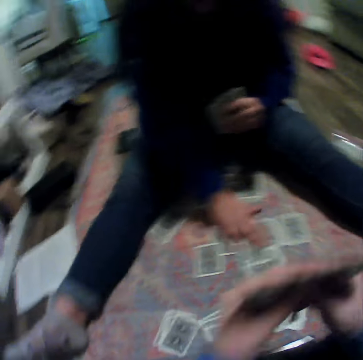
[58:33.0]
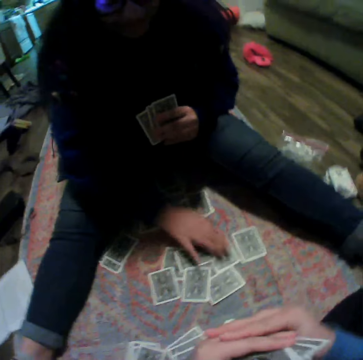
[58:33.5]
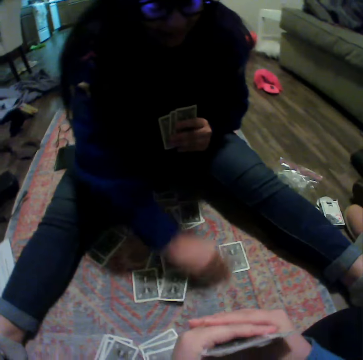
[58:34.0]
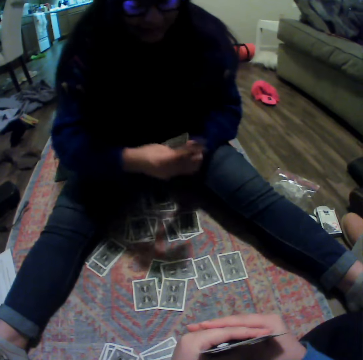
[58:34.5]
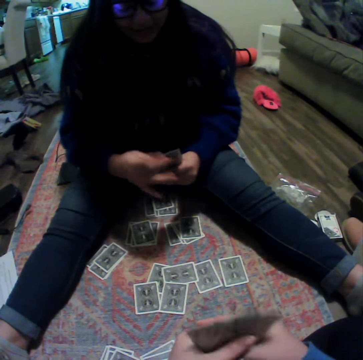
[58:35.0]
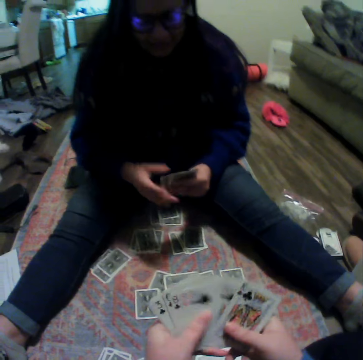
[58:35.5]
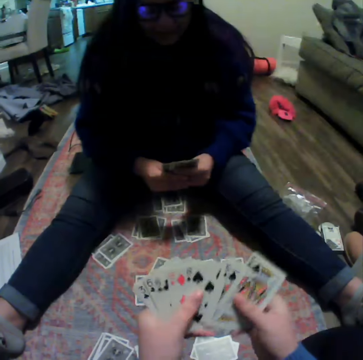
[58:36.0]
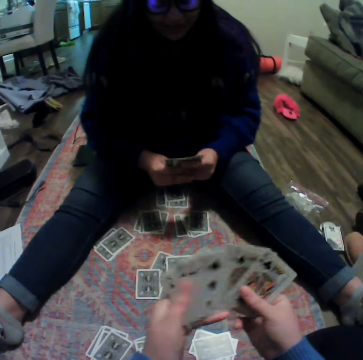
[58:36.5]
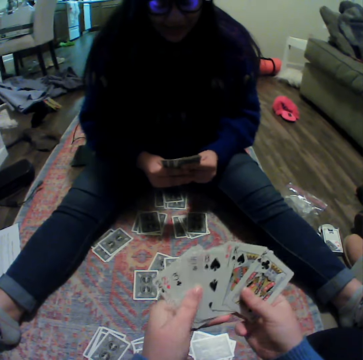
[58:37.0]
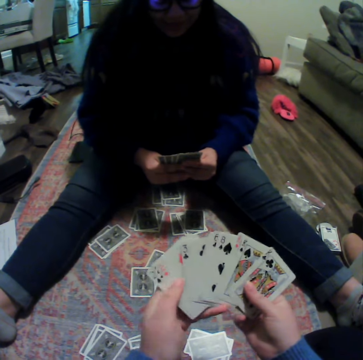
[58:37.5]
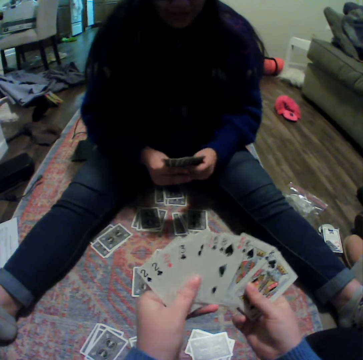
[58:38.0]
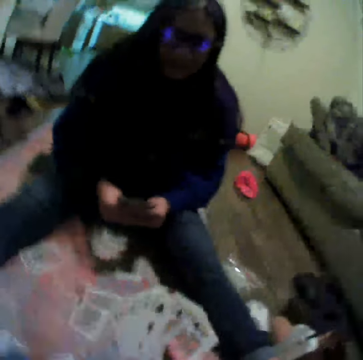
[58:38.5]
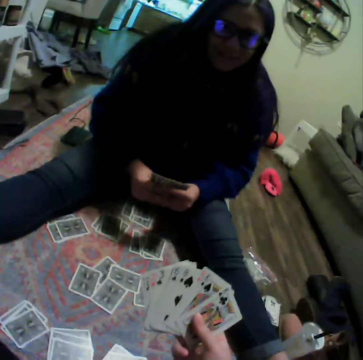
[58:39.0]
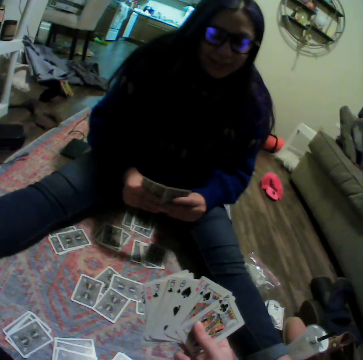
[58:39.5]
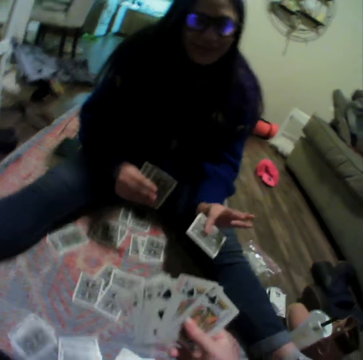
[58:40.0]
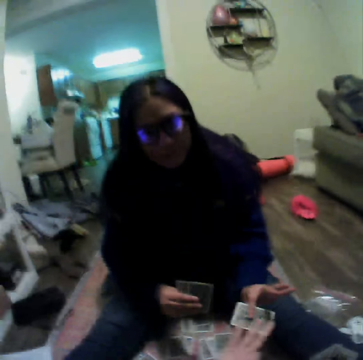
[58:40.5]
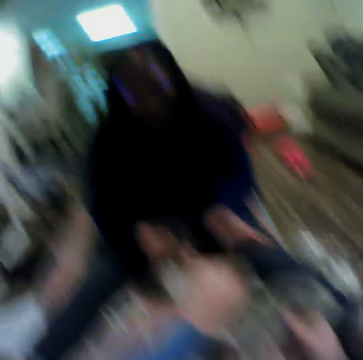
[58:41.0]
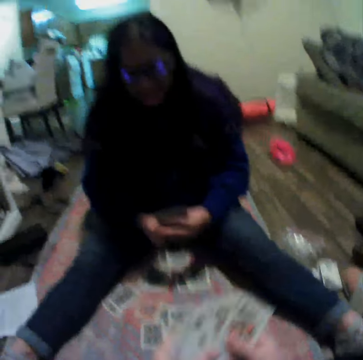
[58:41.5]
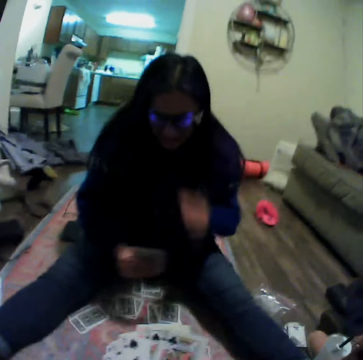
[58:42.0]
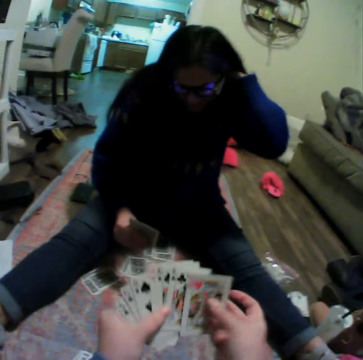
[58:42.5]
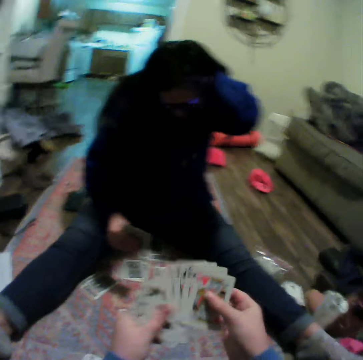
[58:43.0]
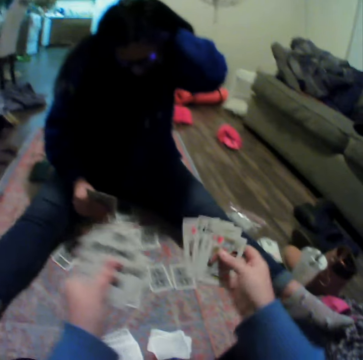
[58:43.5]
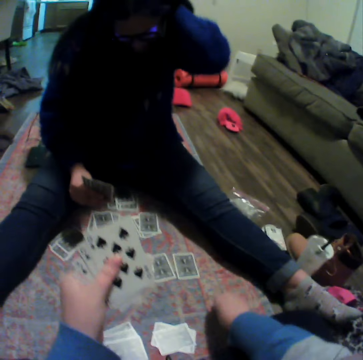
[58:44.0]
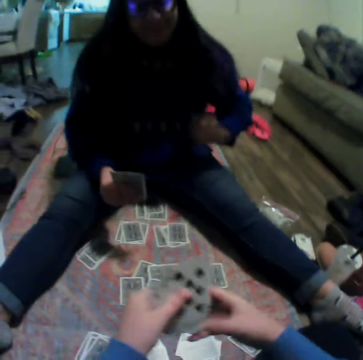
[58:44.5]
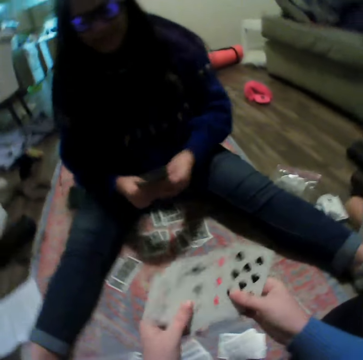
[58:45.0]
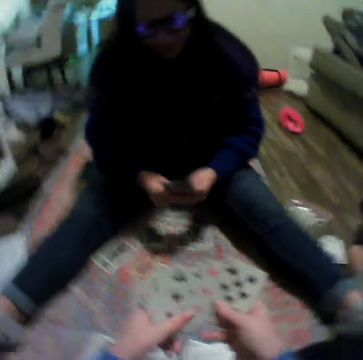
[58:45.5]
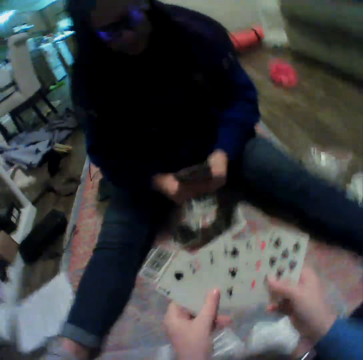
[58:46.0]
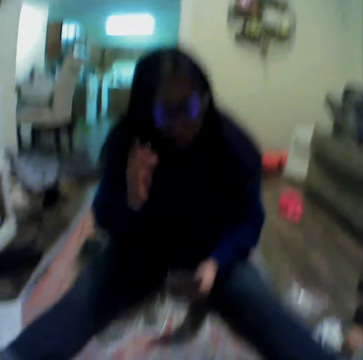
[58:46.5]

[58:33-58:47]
A woman picks a card. The camera wearer shuffles the card on his hands. He plays a card game with the woman on the floor. The woman gives the camera wearer a card. The camera wearer puts the cards down.

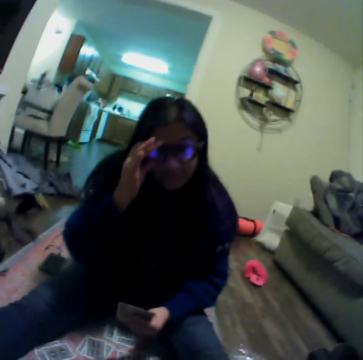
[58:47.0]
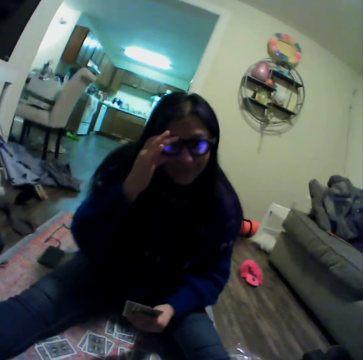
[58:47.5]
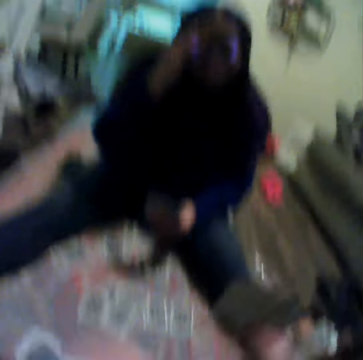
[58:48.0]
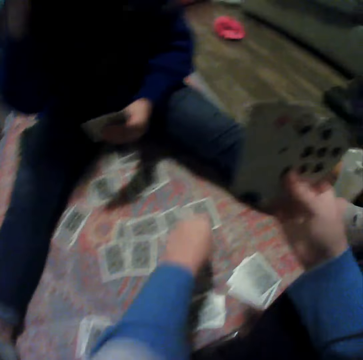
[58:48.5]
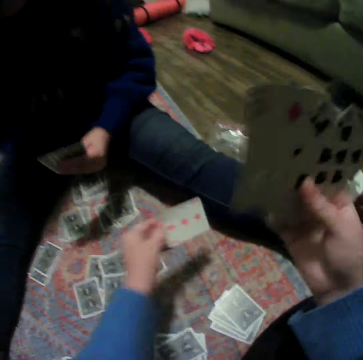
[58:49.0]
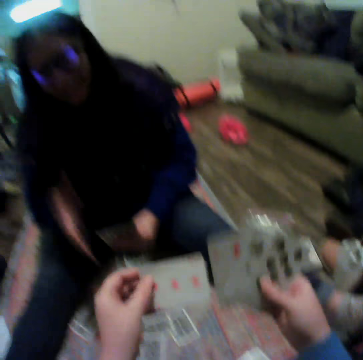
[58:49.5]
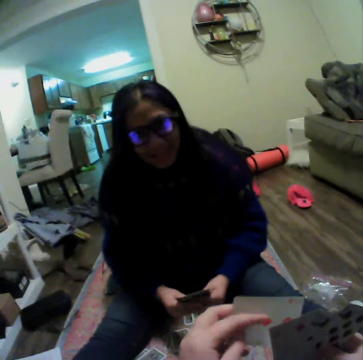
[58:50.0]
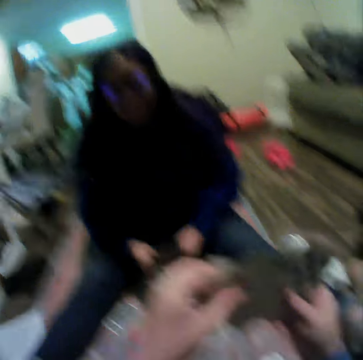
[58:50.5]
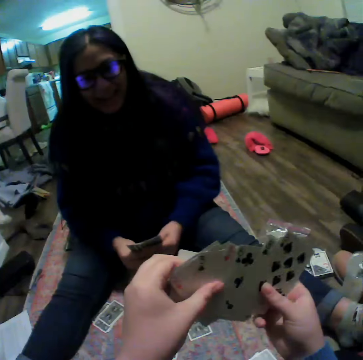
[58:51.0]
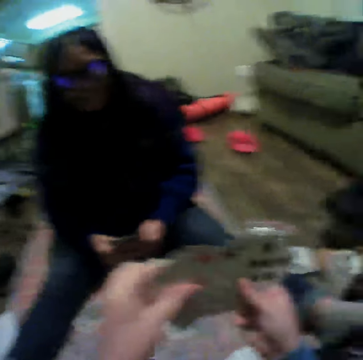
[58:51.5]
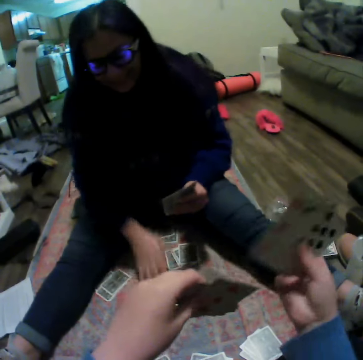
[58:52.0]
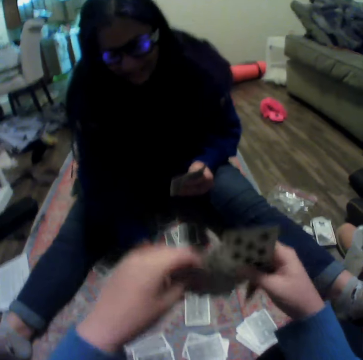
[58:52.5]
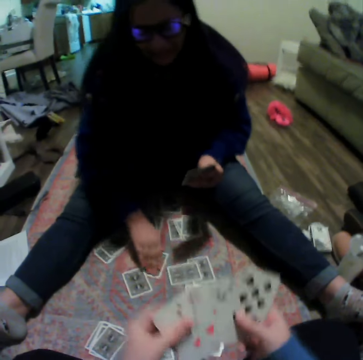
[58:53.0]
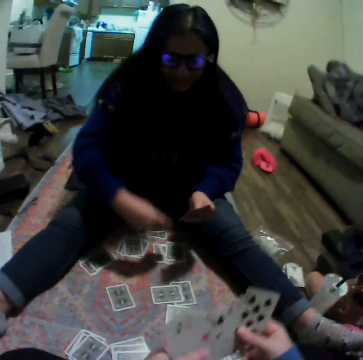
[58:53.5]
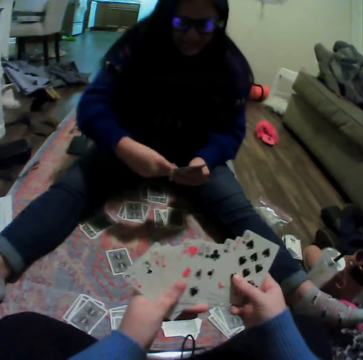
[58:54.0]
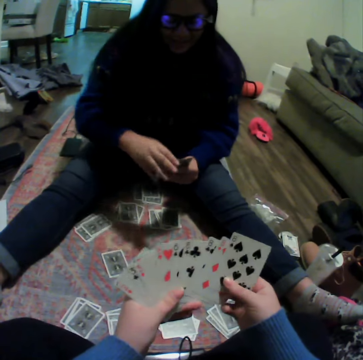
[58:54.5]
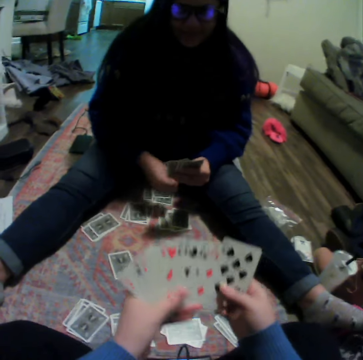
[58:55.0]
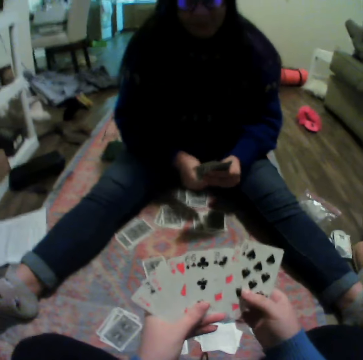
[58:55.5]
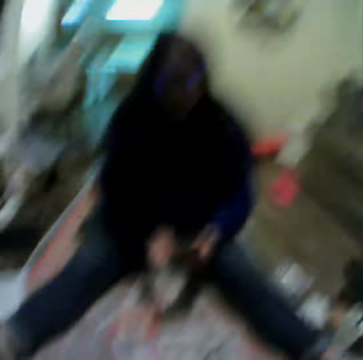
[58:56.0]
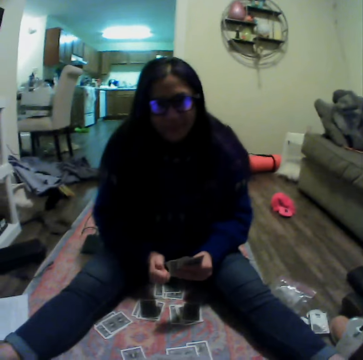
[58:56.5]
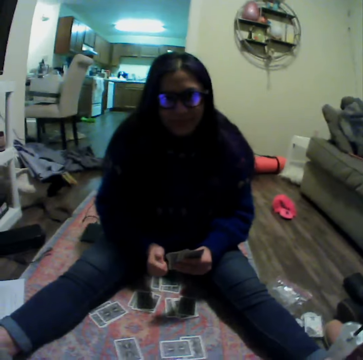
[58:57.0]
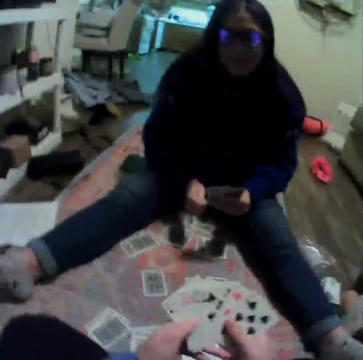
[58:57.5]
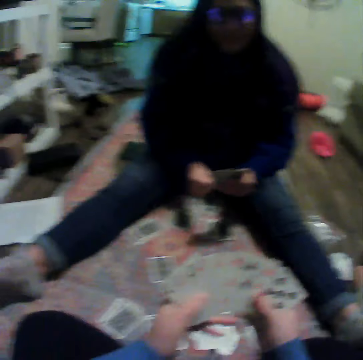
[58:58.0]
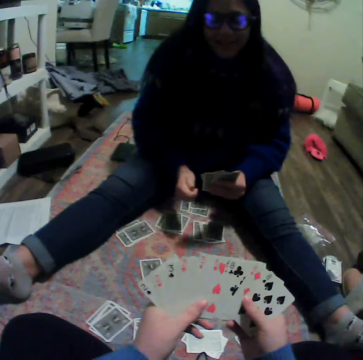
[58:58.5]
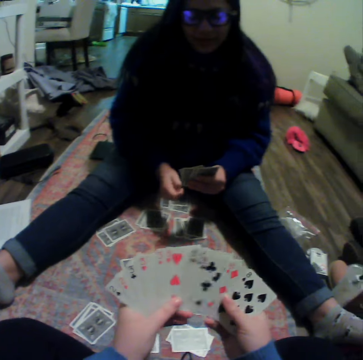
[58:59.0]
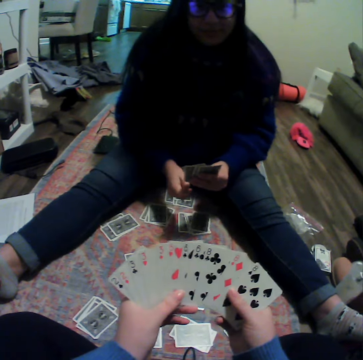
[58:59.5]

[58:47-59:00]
The camera wearer picks a card. They arrange cards. A woman picks a card. The camera wearer arranges cards.

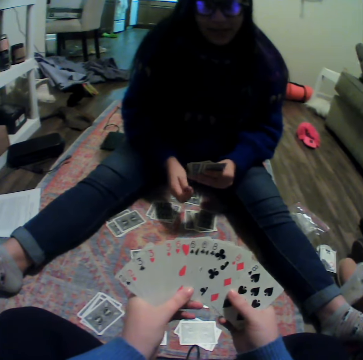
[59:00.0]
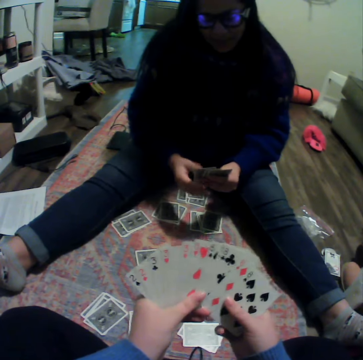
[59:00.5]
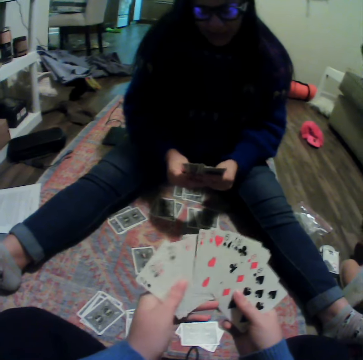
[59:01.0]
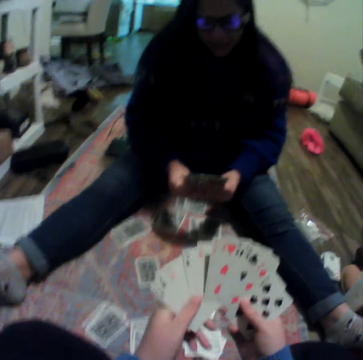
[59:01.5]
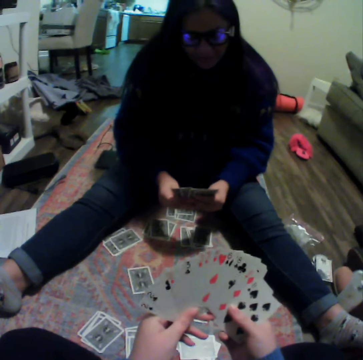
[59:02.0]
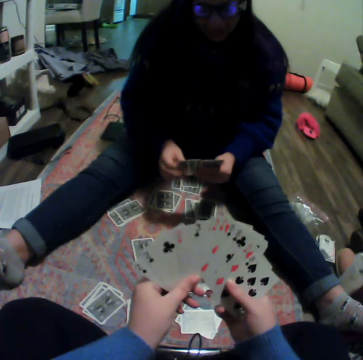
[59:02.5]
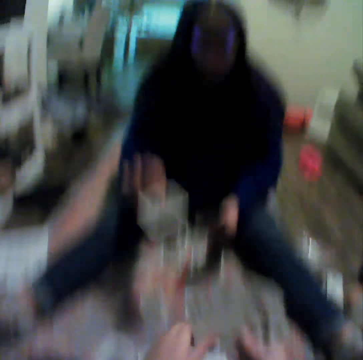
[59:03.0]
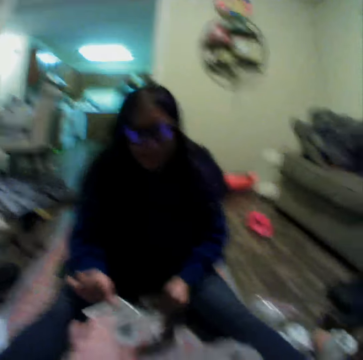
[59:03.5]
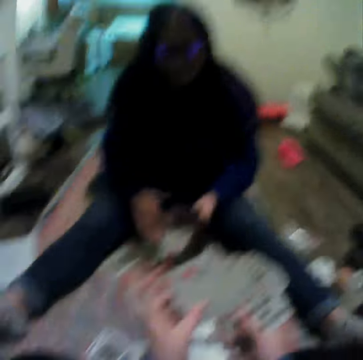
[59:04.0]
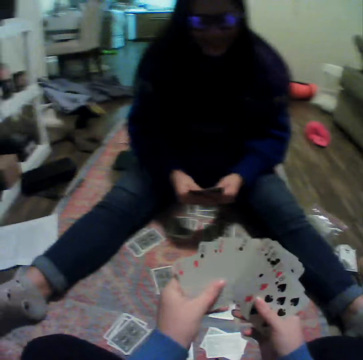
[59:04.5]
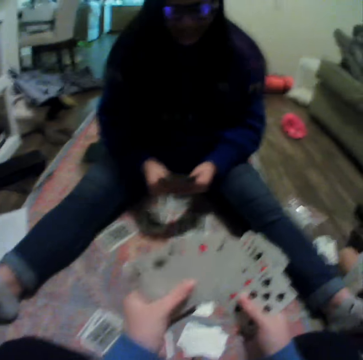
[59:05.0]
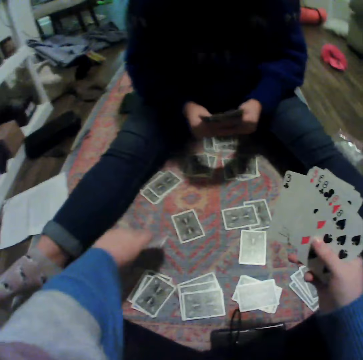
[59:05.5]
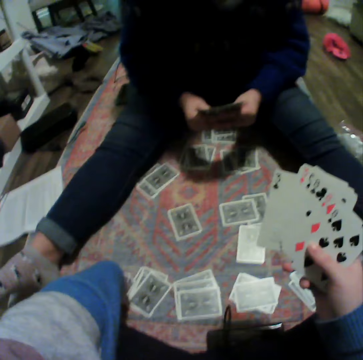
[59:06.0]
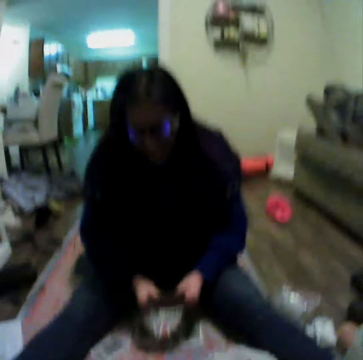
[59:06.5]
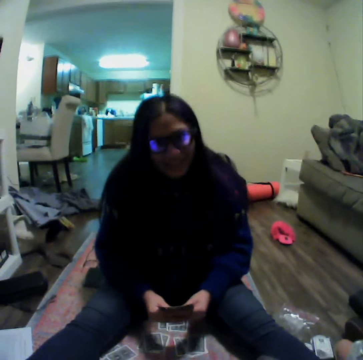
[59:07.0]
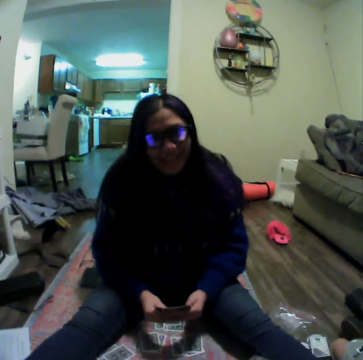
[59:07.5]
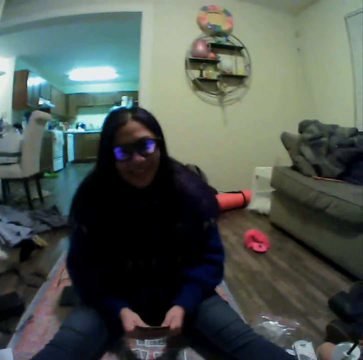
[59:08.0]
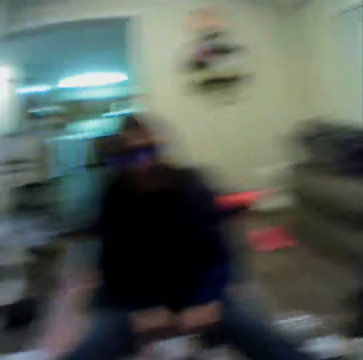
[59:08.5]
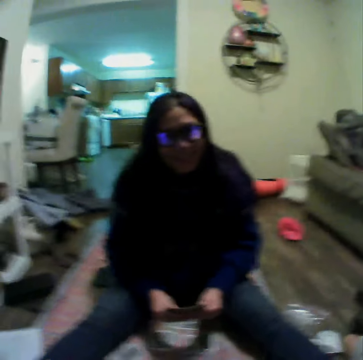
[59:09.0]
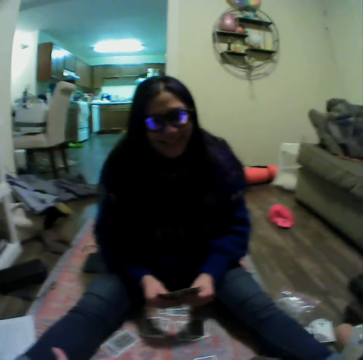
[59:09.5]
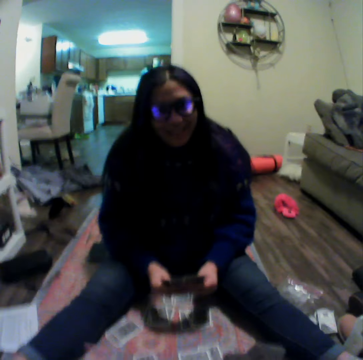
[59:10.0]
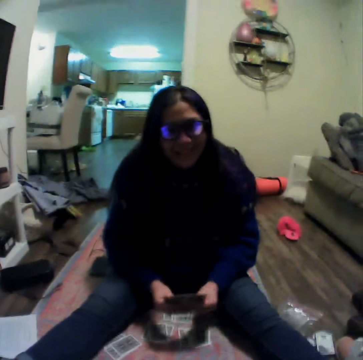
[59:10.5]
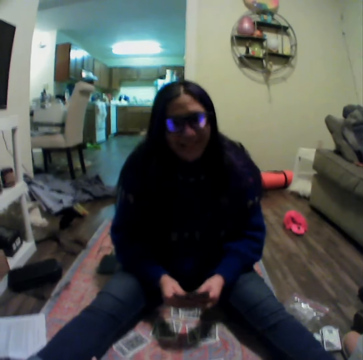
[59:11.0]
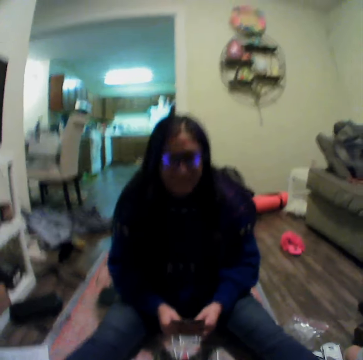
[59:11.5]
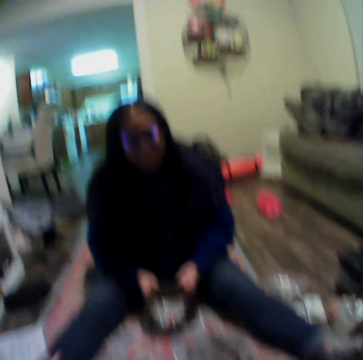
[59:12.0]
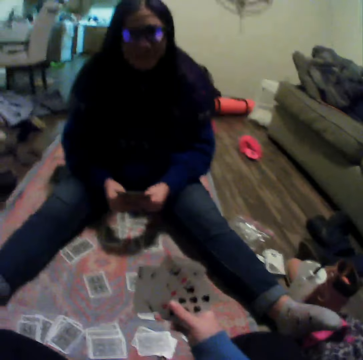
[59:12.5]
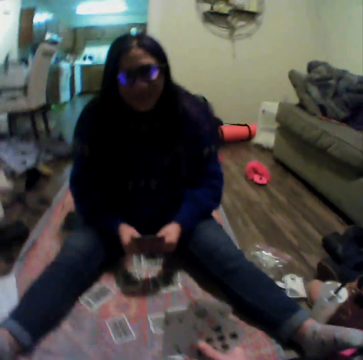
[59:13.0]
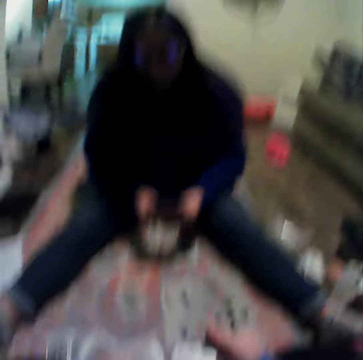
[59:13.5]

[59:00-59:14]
The camera wearer picks a card from a woman. They arrange cards. They pick a card. The woman talks to the camera wearer. The woman talks to the camera wearer.
